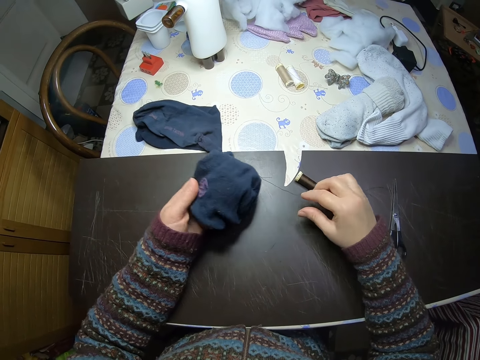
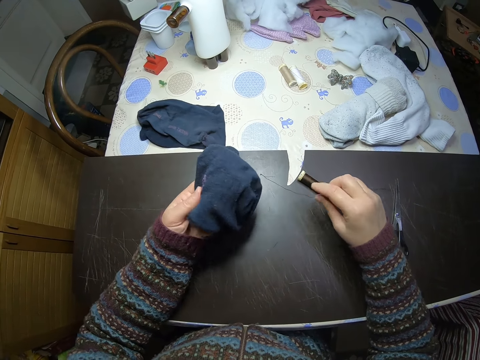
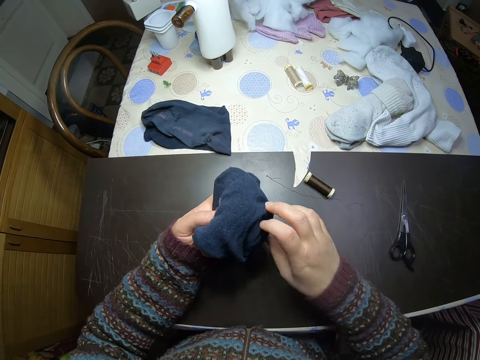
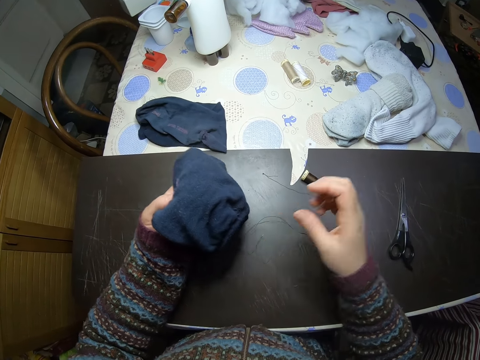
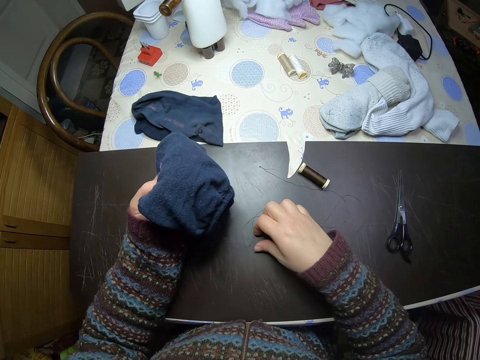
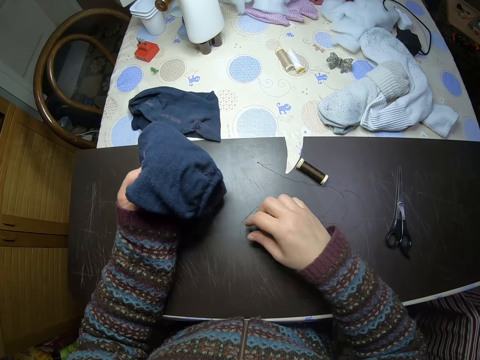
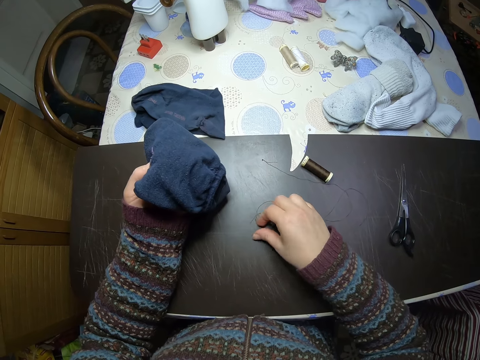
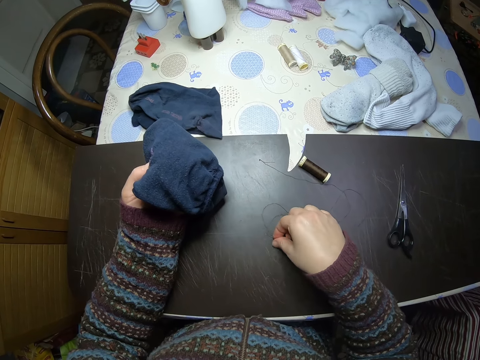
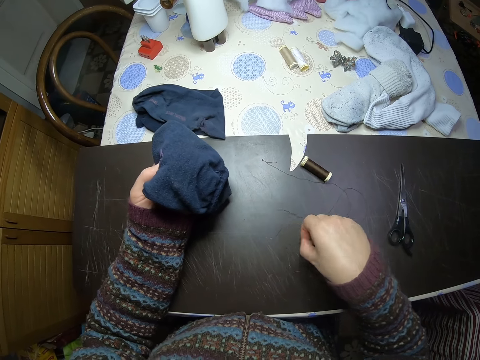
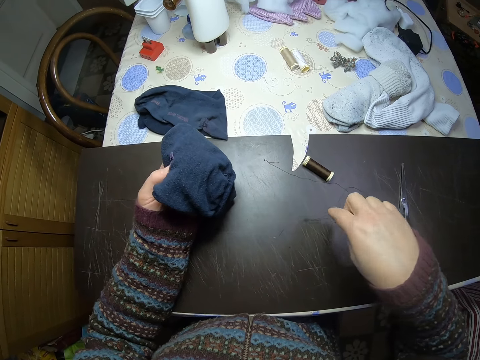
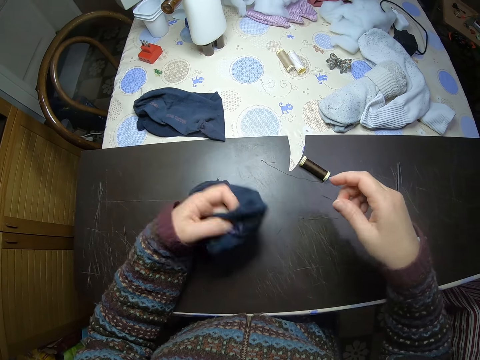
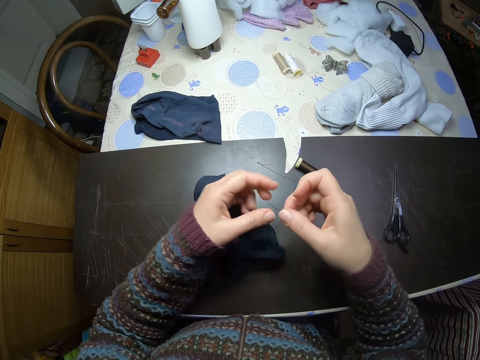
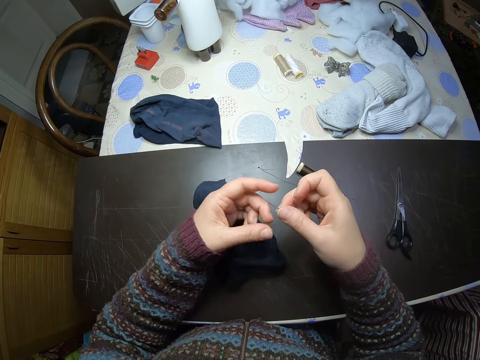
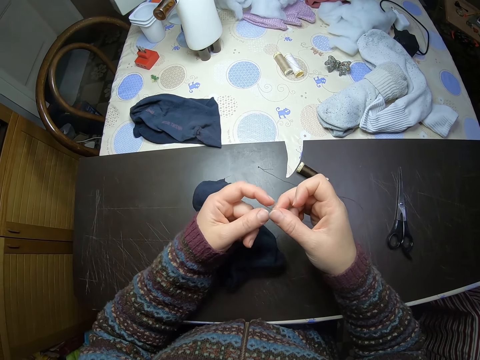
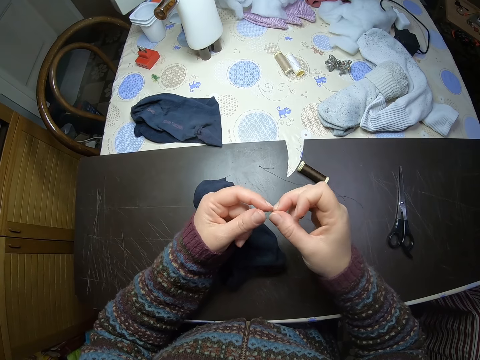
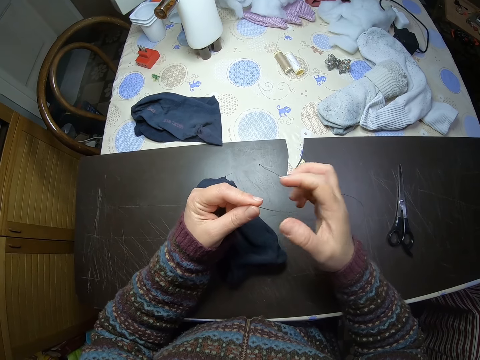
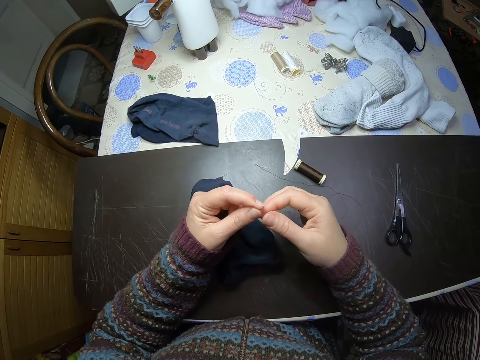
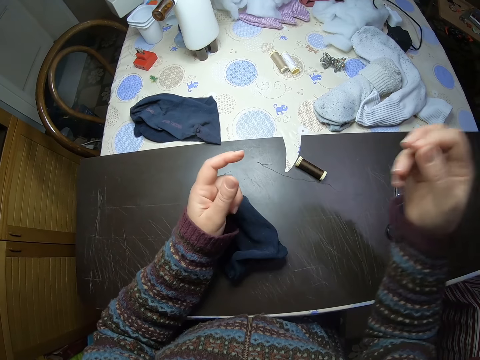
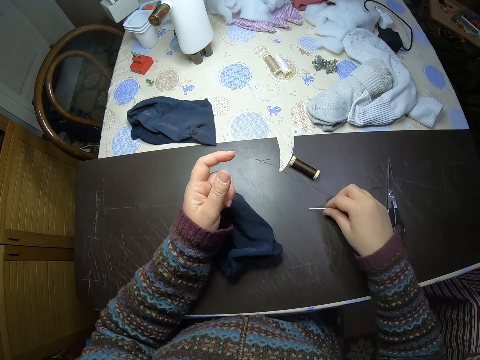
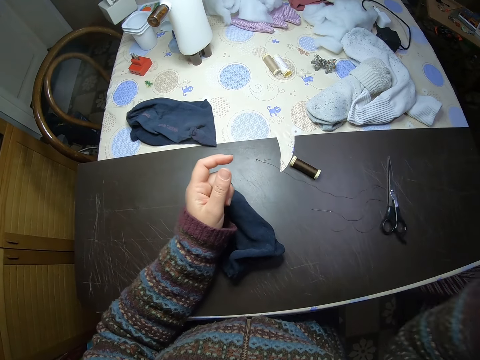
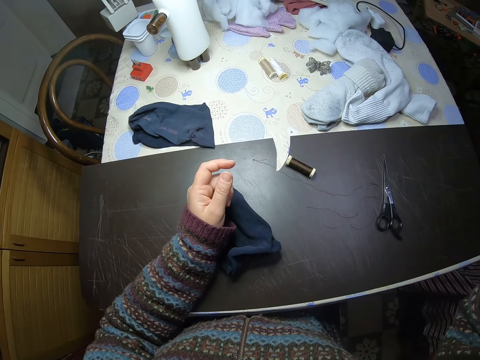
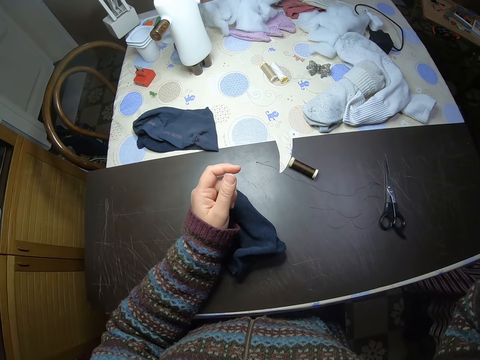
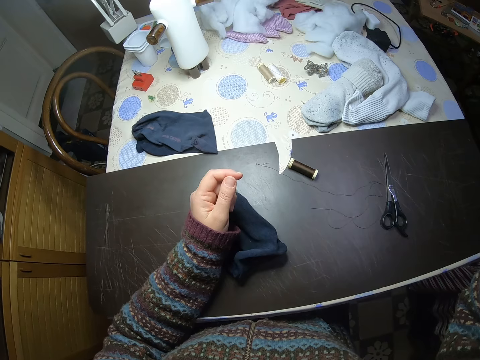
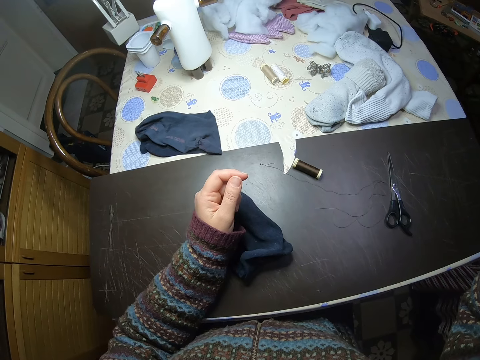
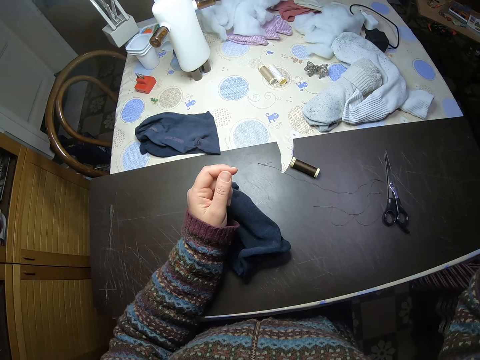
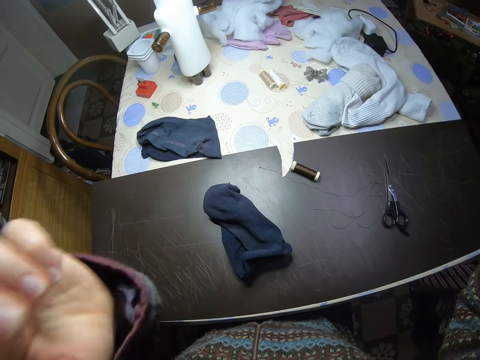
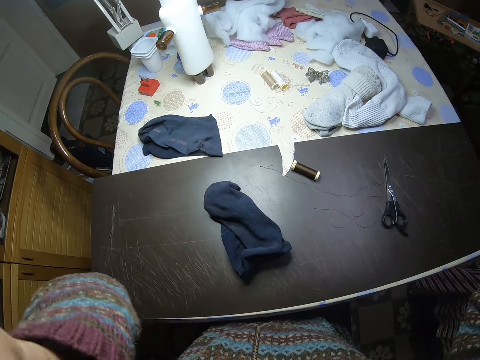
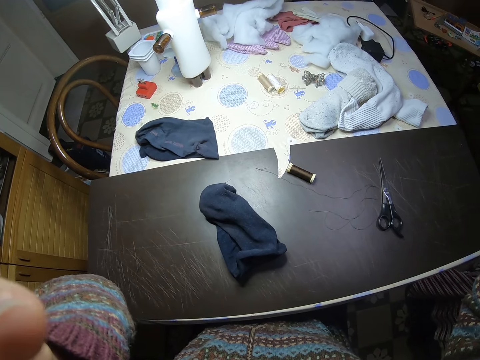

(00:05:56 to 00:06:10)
The camera wearer drops the needle on the table. She picks the needle, drops the needle, and picks up the needle from the table. She transfers the needle from her right hand to her left hand. She transfers the needle from her left hand to her right hand. She puts the needle on the table. She touches something.
